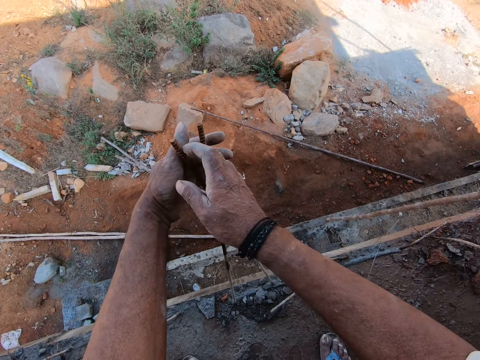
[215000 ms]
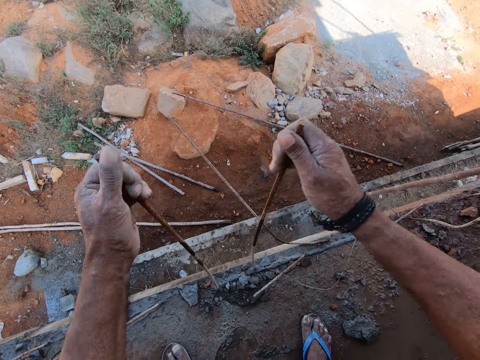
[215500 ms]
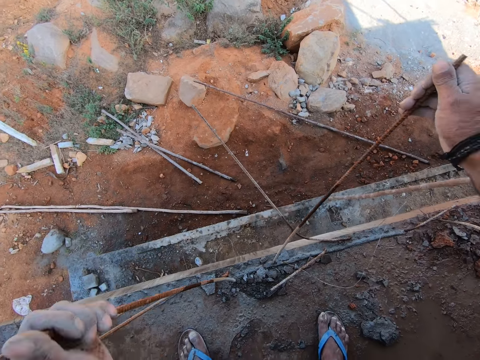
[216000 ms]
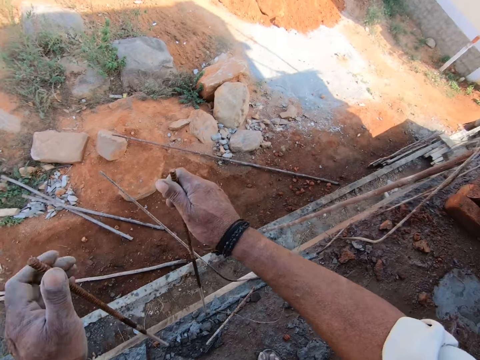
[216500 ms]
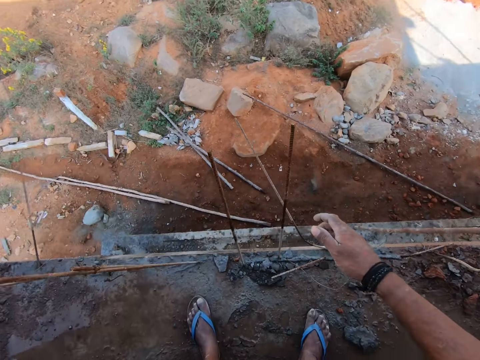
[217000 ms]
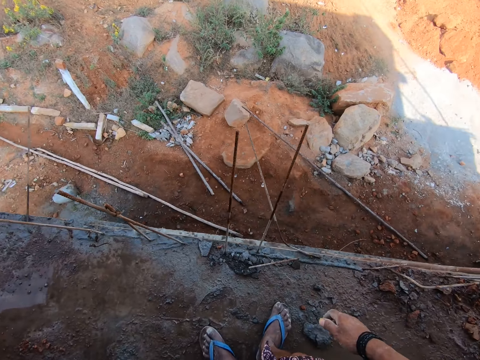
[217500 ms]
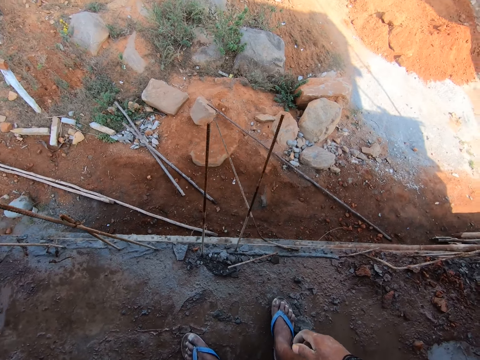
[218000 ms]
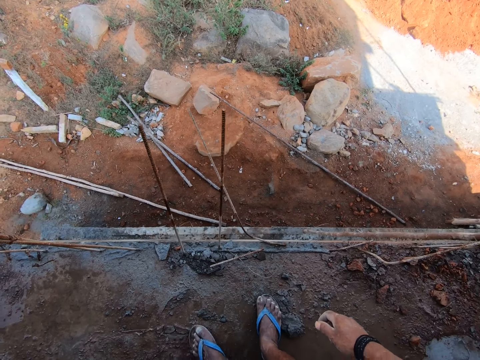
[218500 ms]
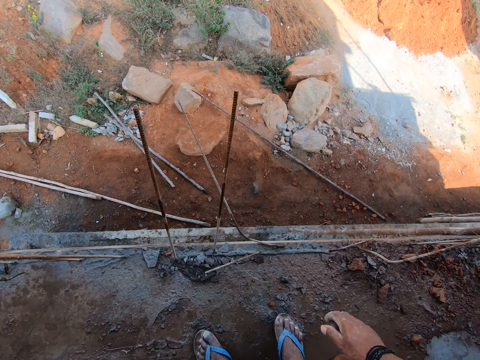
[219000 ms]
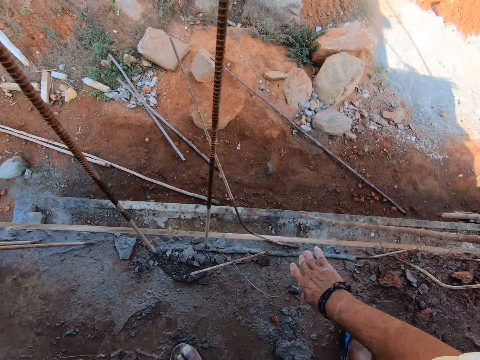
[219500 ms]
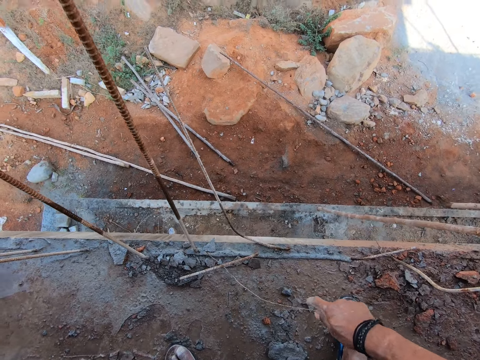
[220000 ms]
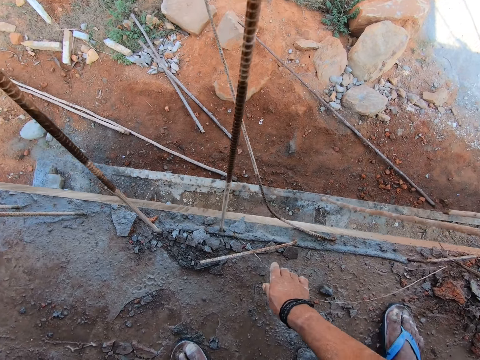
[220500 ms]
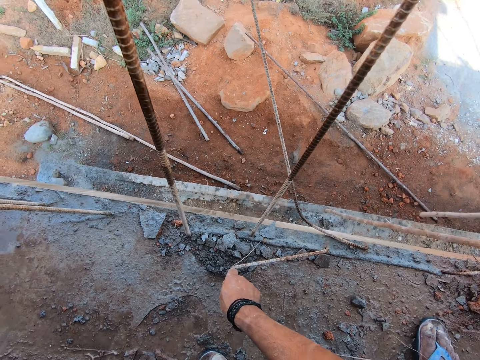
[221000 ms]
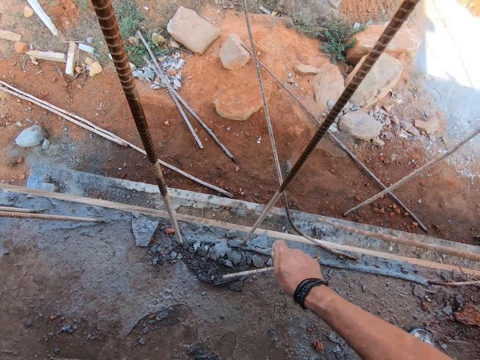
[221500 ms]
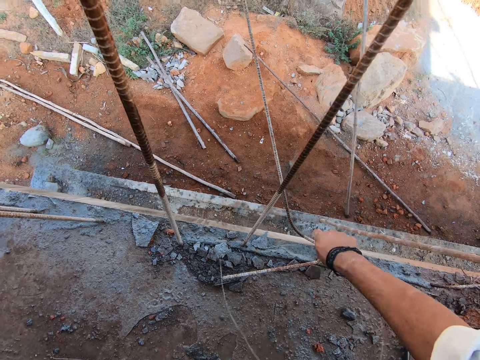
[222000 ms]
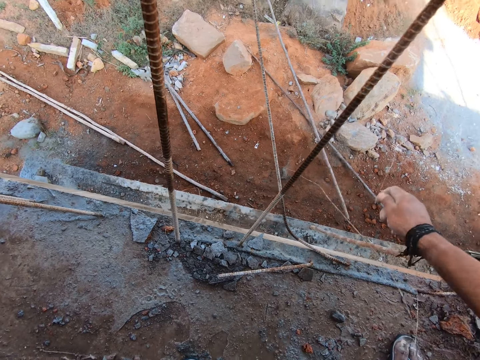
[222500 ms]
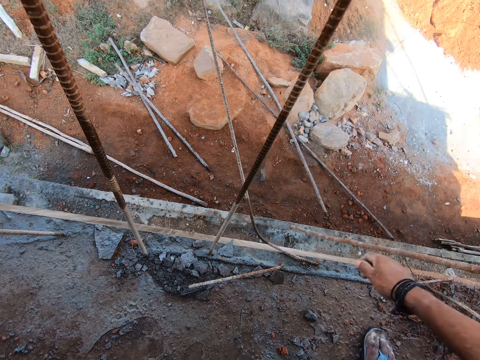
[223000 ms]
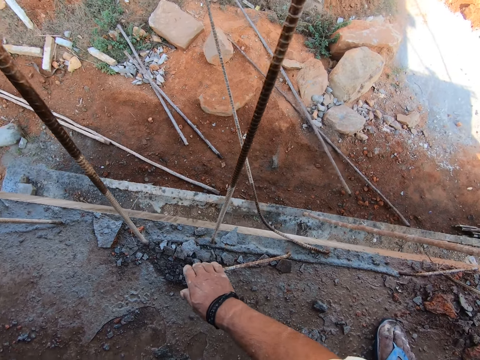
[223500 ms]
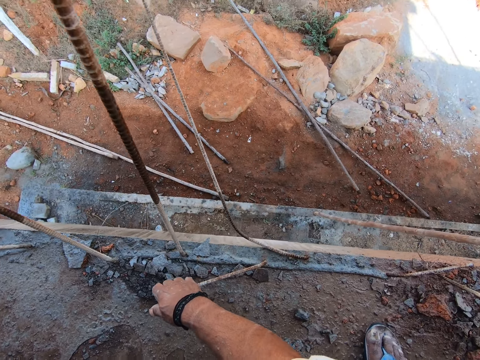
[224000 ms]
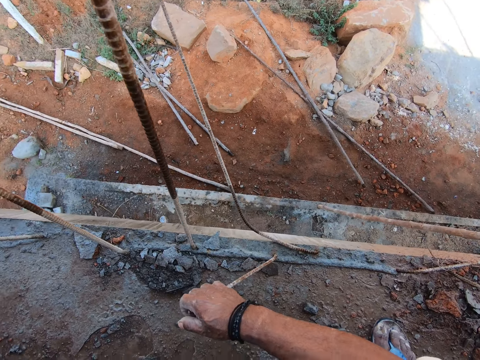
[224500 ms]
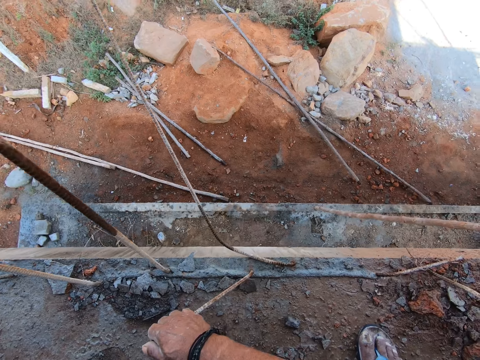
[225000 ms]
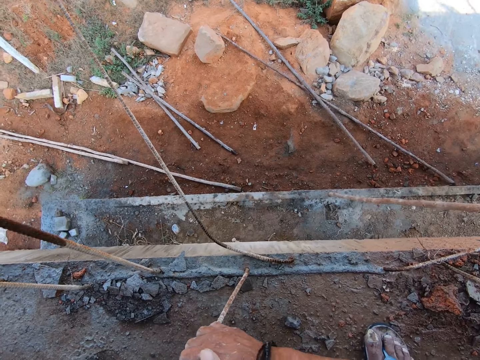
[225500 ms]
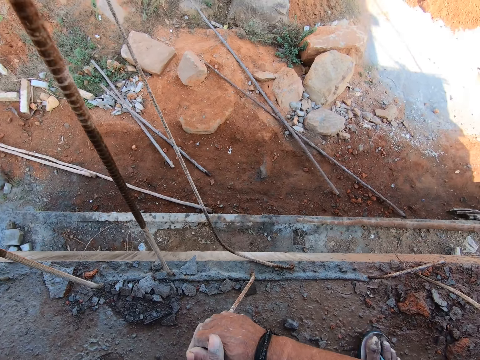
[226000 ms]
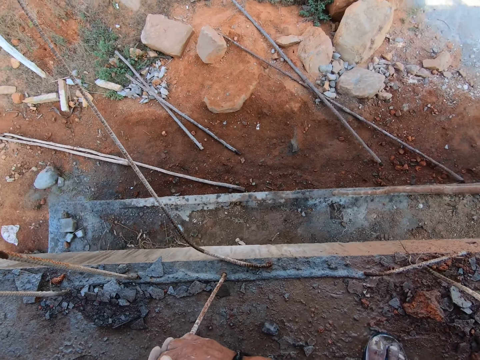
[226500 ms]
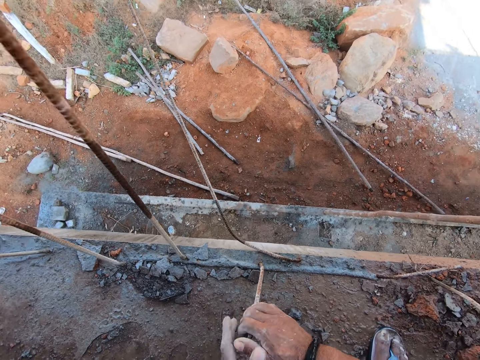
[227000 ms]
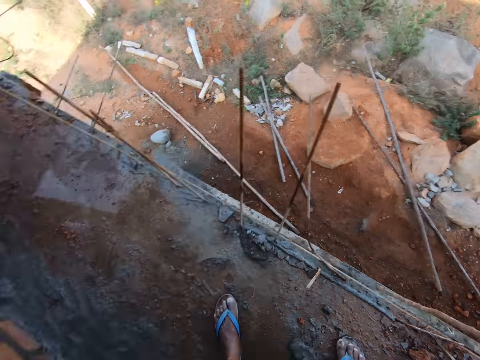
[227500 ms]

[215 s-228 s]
The camera wearer puts apart the metal rod. They pull the metal rods. They pull a steel wire. They hold the wire. They cut the steel wire and drop the steel wire. They pull a metal rod. They make the metal rod upright.

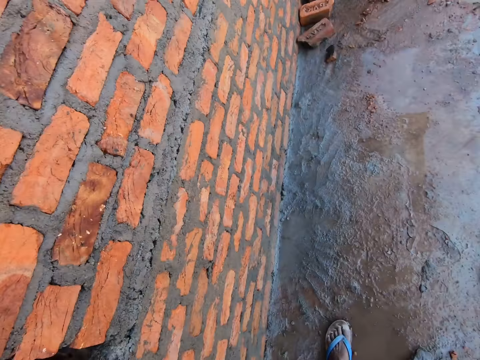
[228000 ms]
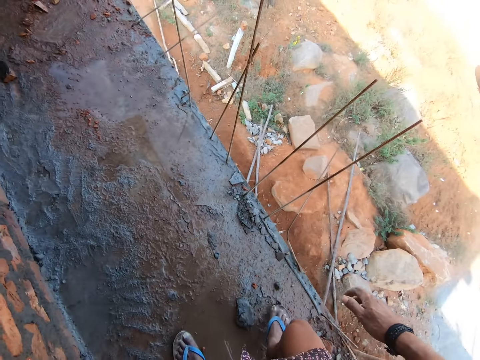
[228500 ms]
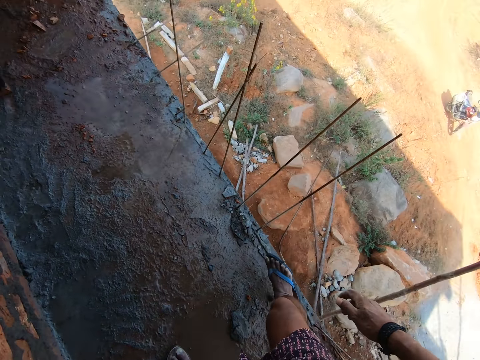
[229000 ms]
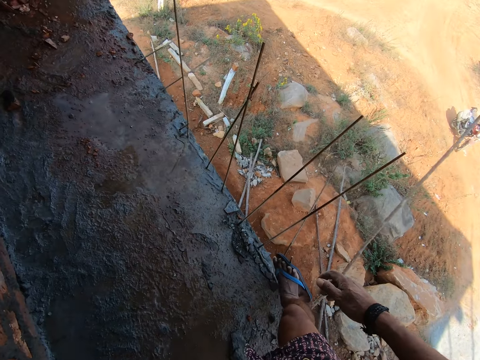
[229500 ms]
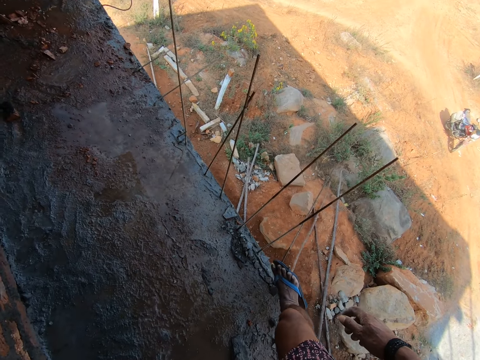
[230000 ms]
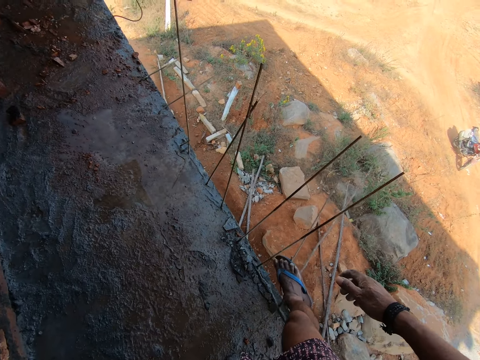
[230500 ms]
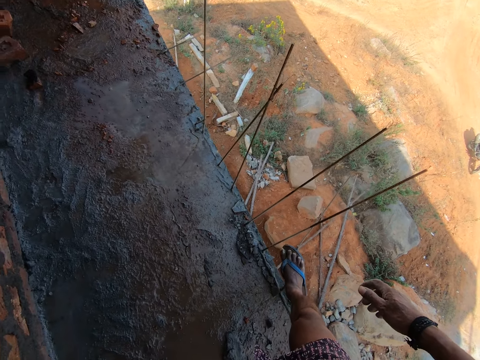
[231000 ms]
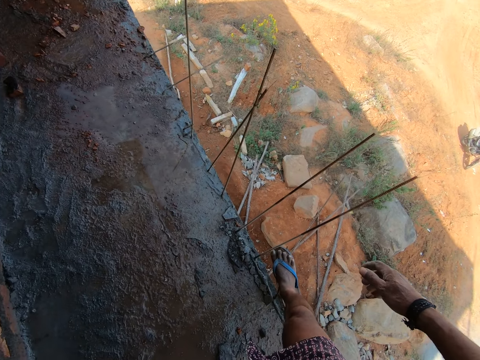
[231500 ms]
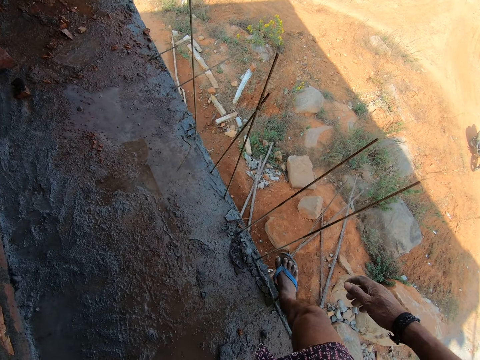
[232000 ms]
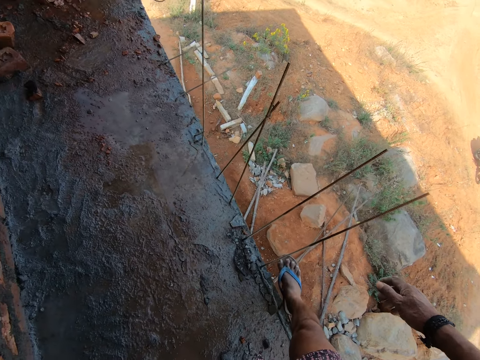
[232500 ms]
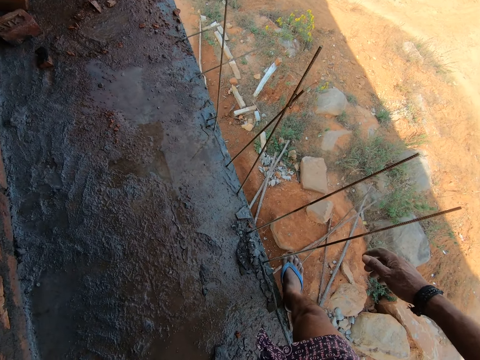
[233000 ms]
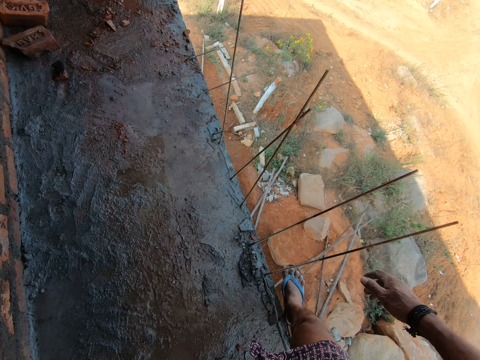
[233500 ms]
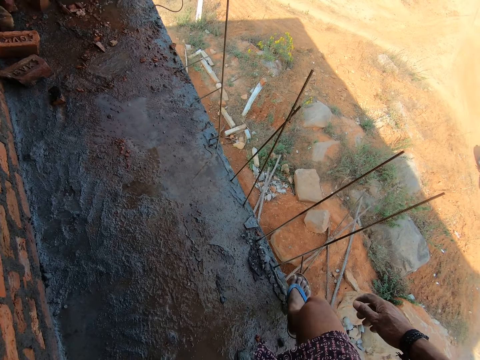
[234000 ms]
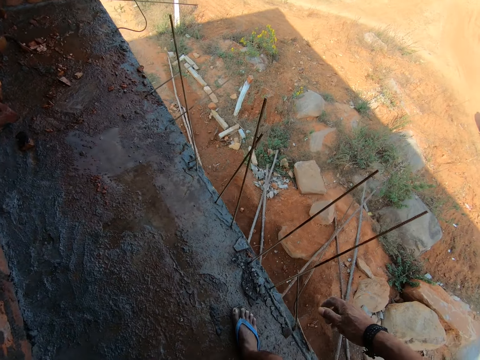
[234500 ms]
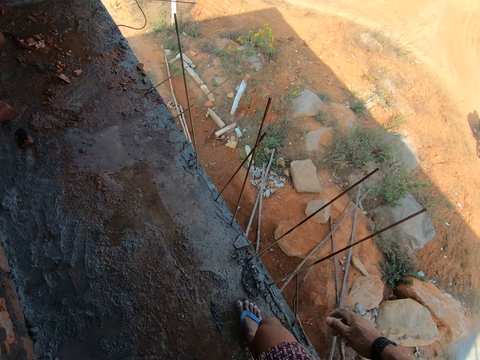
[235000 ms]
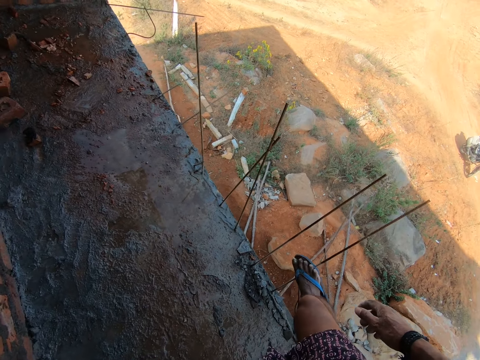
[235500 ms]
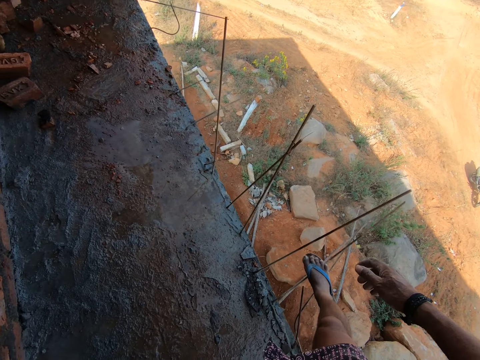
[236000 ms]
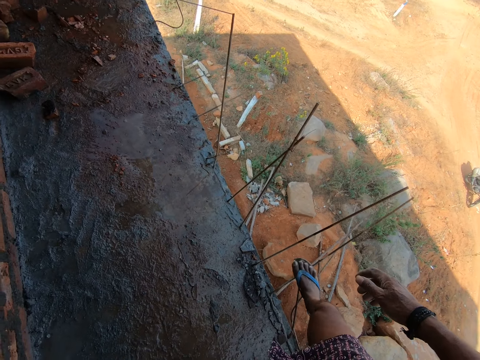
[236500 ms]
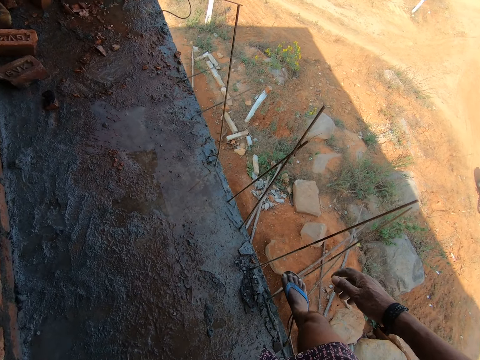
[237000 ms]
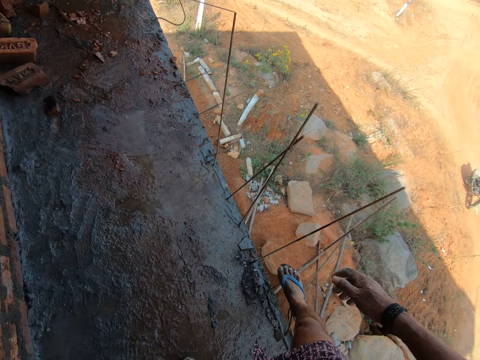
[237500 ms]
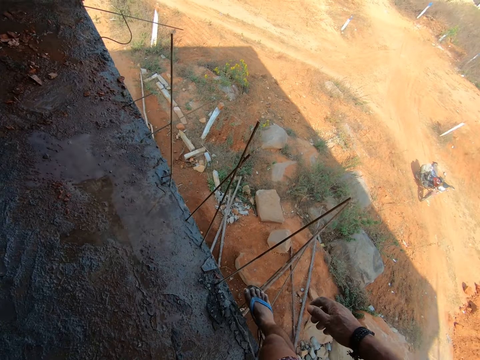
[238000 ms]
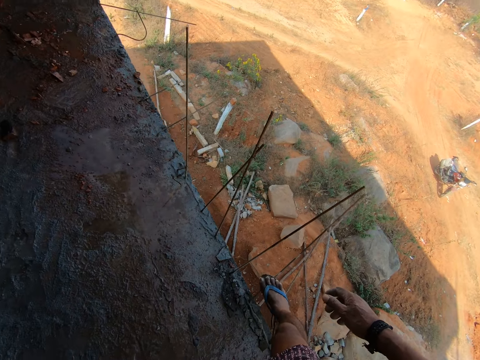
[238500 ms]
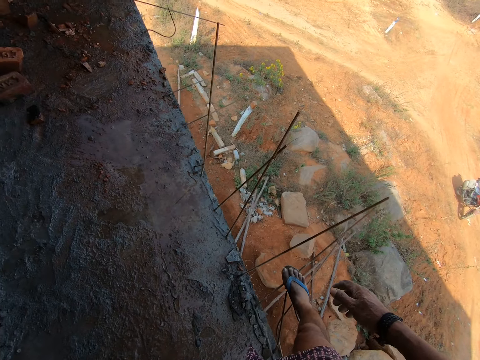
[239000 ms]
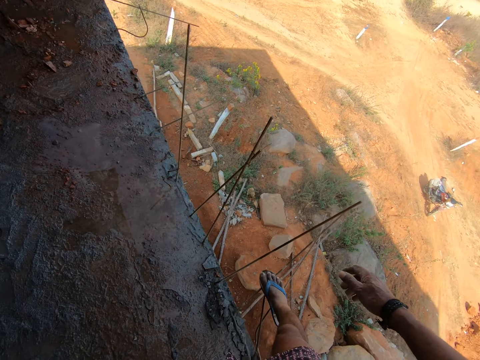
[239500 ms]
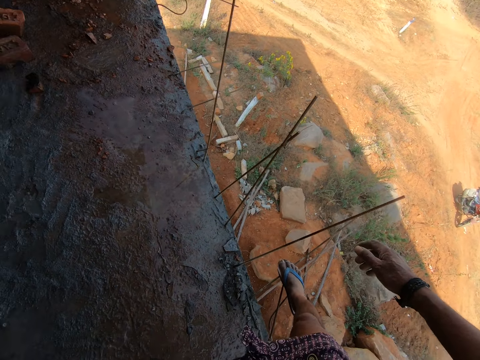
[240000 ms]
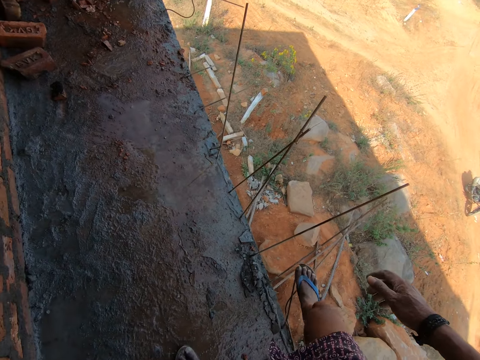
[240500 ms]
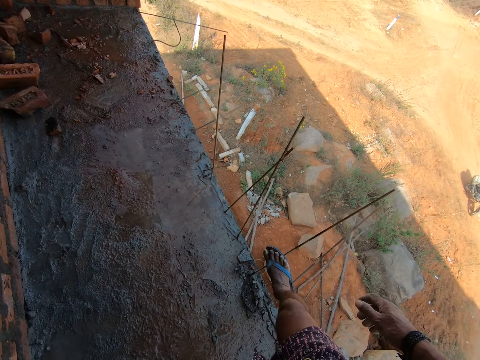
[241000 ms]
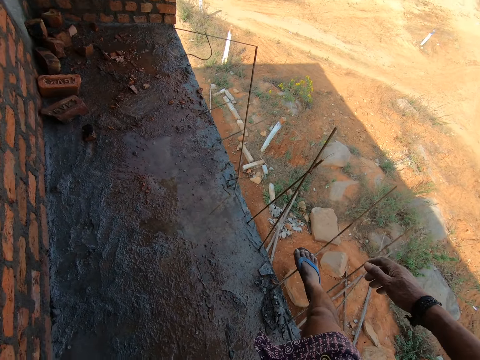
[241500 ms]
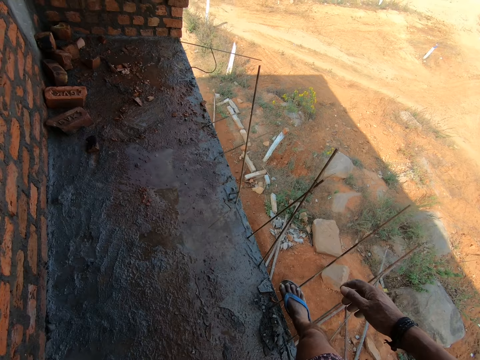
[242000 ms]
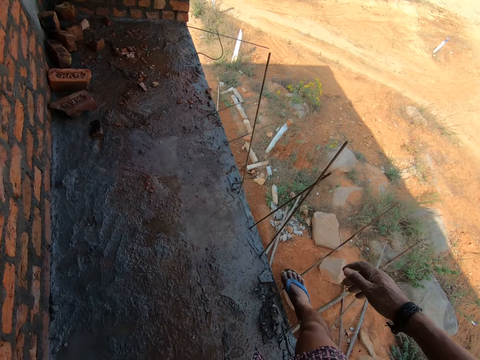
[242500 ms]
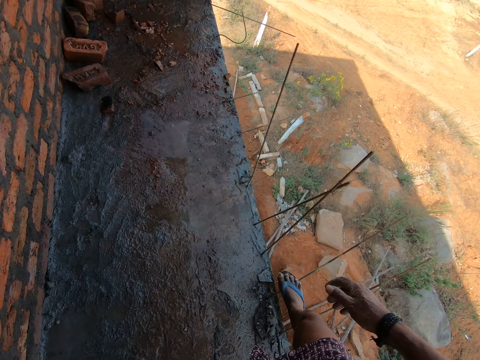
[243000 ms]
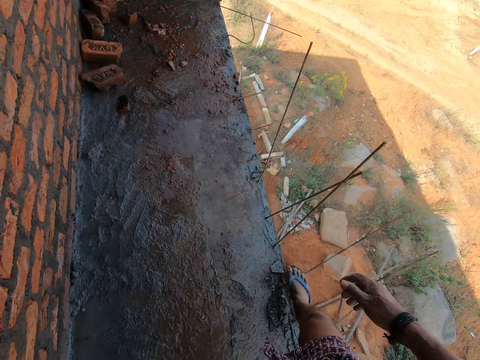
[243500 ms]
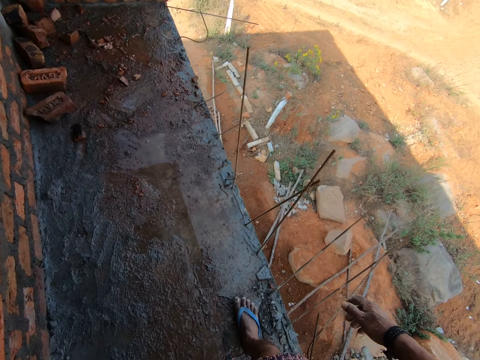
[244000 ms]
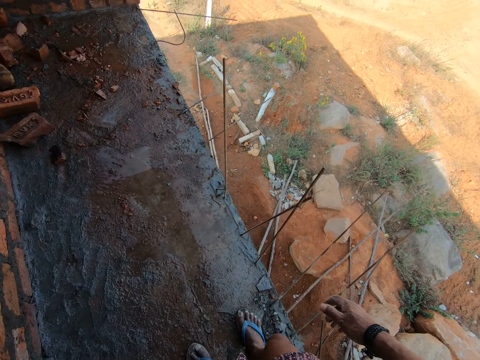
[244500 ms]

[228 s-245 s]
The camera wearer bends a metal rod with the right foot. They bend the metal rods with the right foot.
